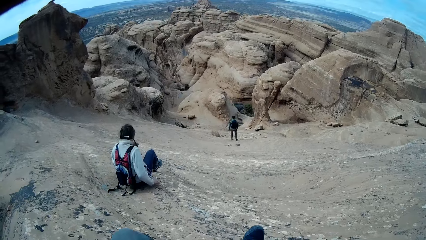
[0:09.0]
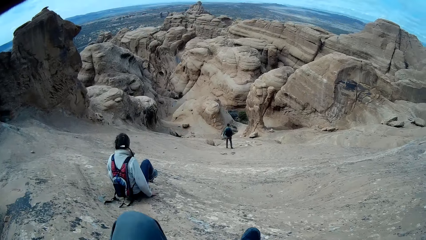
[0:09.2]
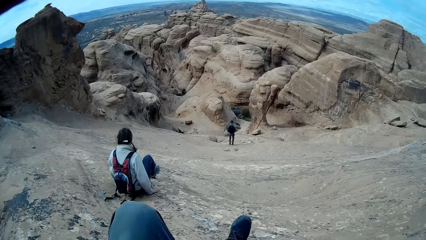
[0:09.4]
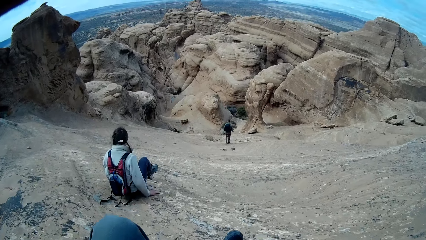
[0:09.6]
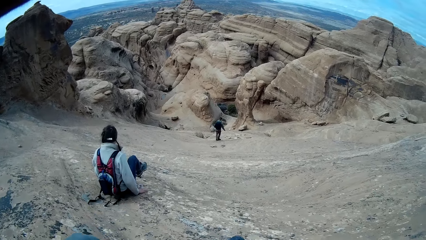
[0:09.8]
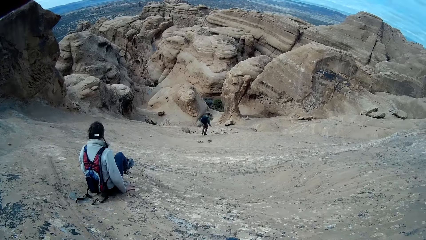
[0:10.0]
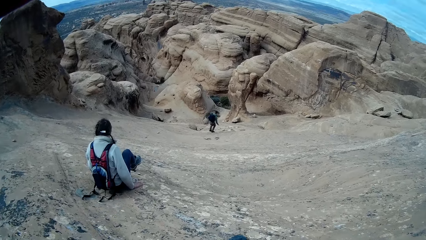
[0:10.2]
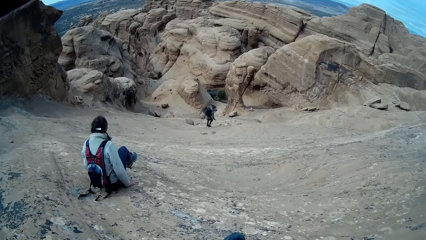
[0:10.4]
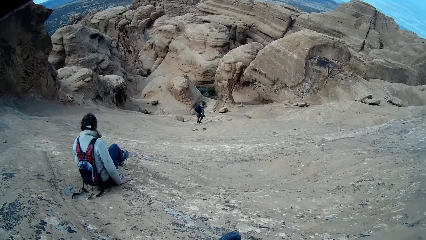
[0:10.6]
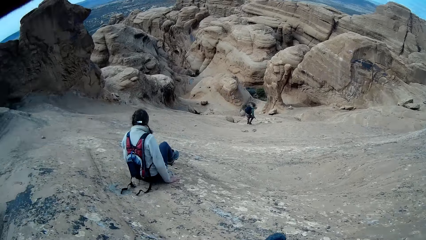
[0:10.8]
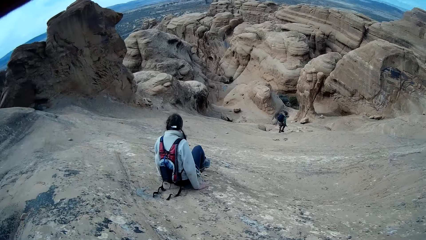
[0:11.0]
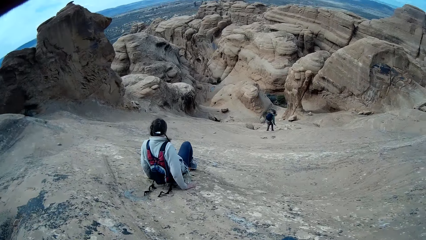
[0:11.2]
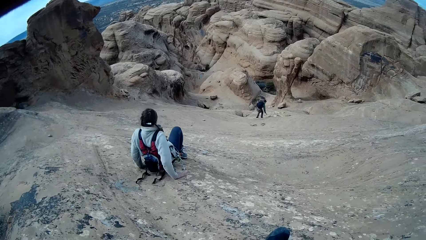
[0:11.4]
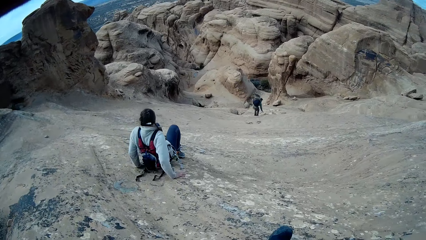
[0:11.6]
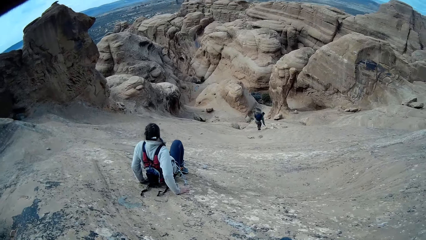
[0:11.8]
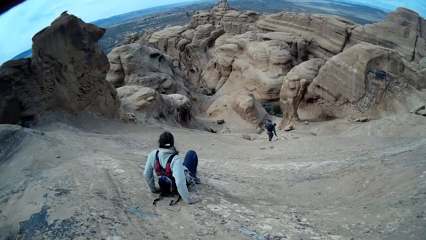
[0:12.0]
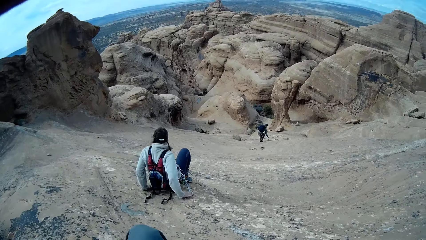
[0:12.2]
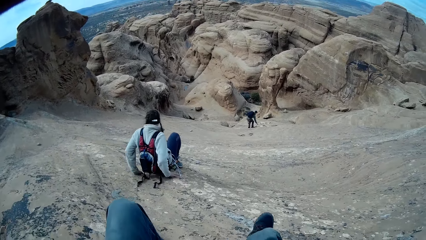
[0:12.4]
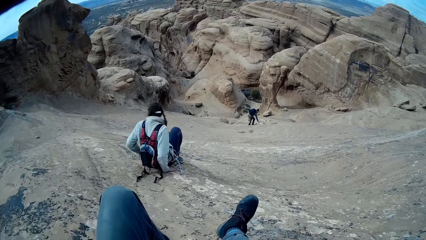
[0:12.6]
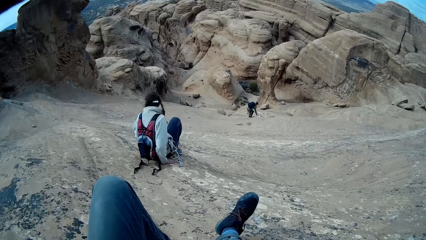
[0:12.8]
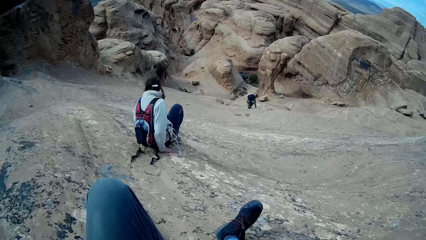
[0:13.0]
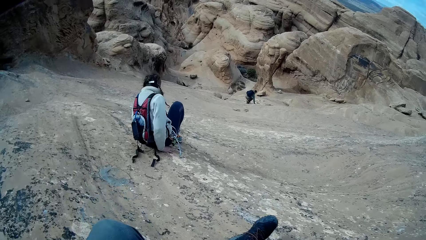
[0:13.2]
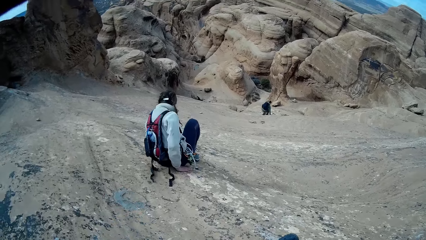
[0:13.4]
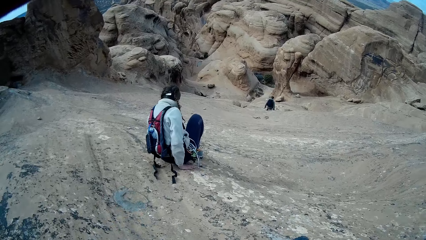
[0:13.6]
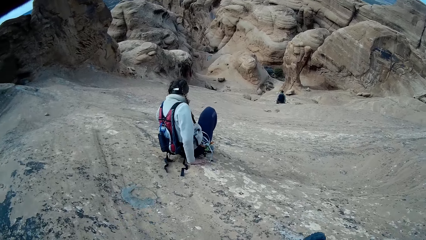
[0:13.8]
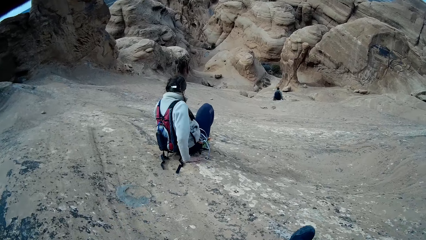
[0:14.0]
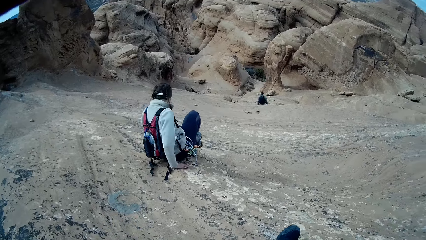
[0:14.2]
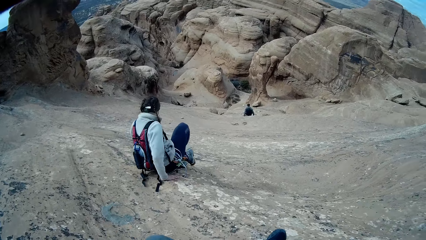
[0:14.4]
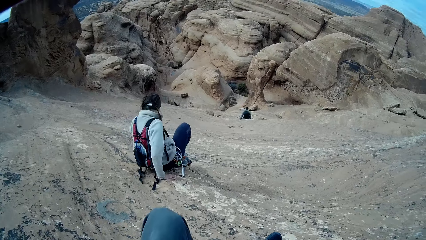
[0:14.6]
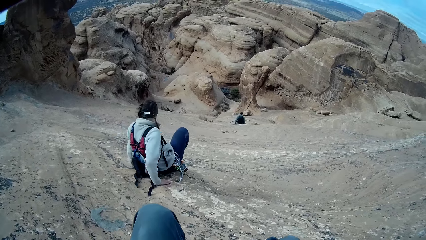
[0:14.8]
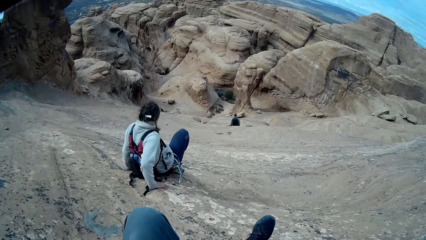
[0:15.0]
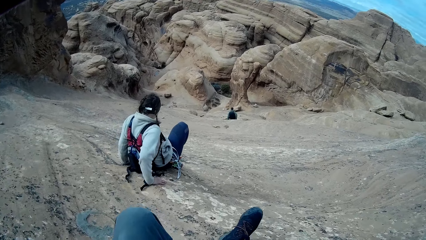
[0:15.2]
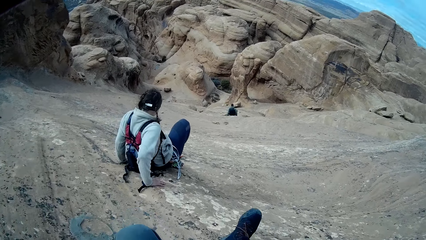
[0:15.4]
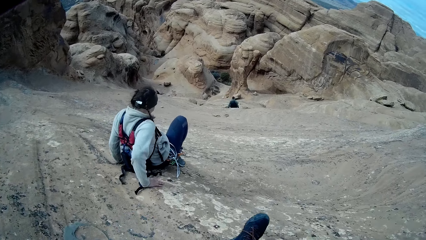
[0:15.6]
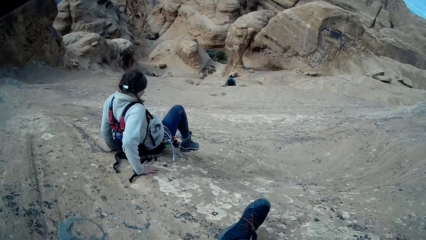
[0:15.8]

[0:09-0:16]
A person walks down the rocky mountain.

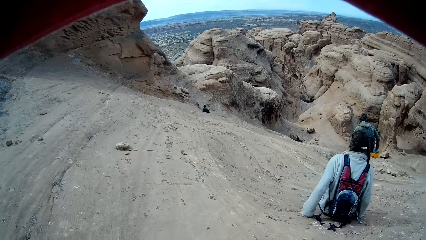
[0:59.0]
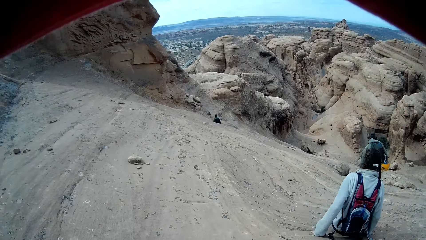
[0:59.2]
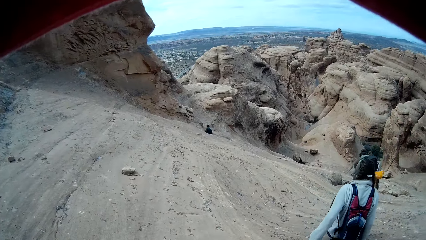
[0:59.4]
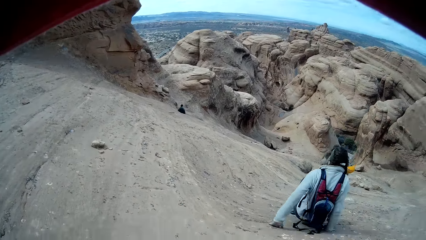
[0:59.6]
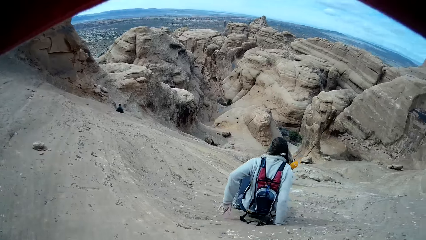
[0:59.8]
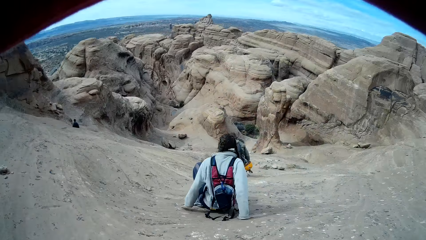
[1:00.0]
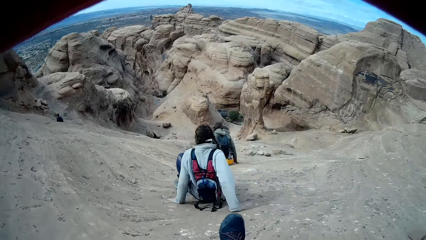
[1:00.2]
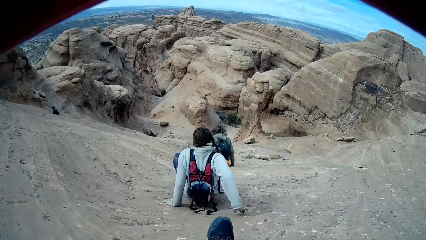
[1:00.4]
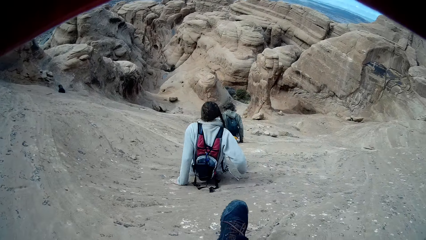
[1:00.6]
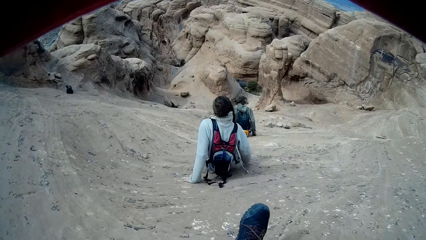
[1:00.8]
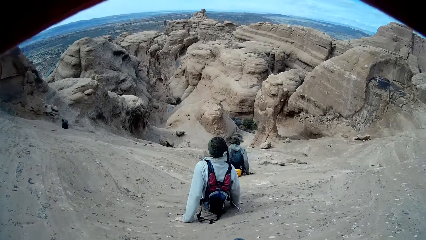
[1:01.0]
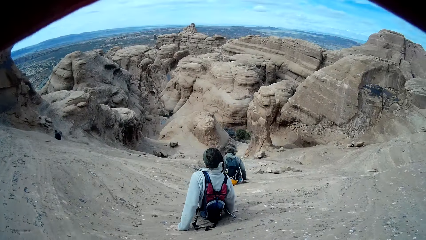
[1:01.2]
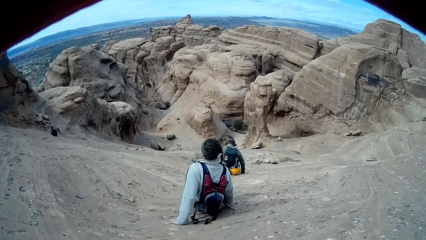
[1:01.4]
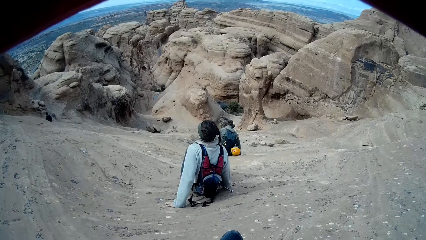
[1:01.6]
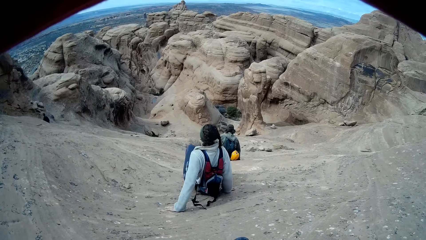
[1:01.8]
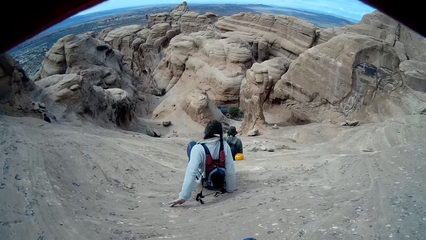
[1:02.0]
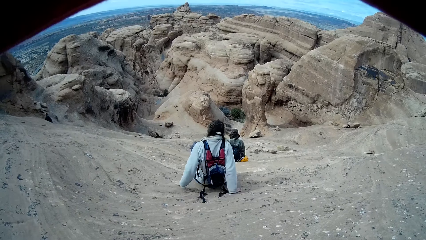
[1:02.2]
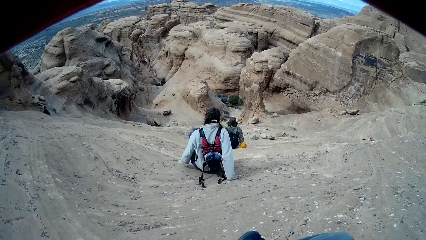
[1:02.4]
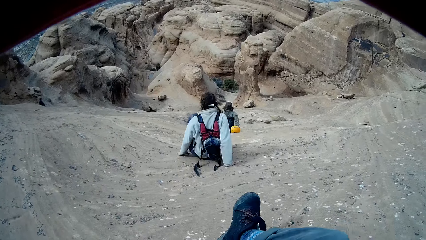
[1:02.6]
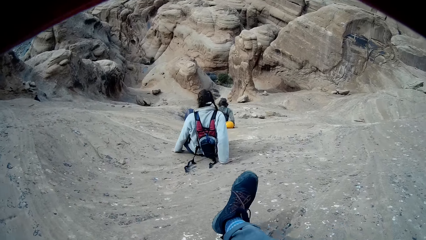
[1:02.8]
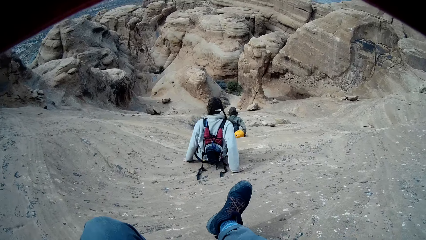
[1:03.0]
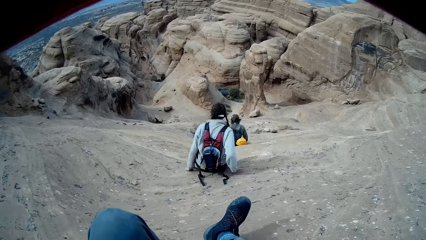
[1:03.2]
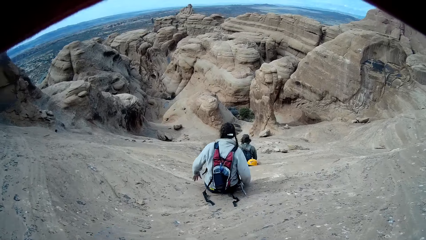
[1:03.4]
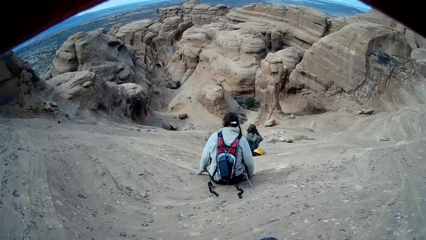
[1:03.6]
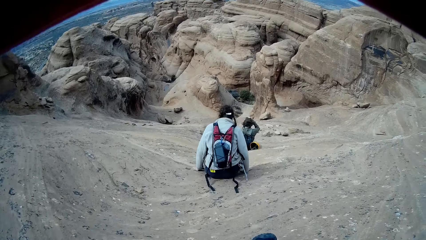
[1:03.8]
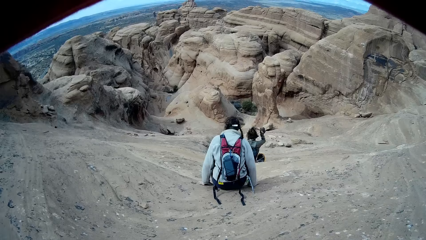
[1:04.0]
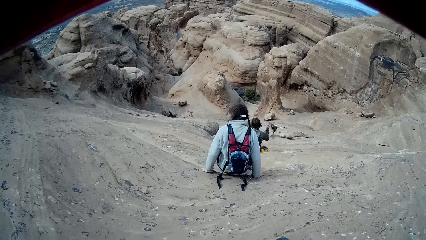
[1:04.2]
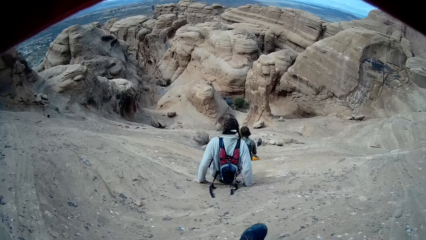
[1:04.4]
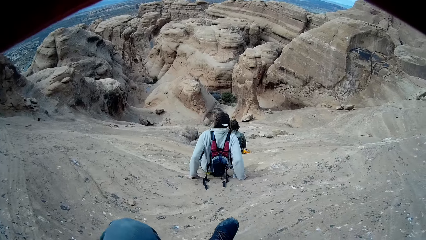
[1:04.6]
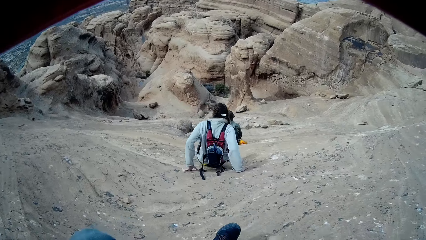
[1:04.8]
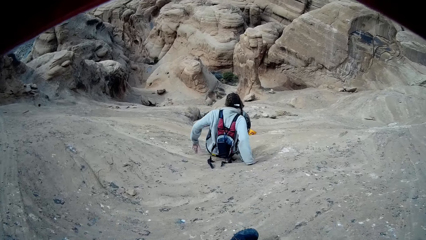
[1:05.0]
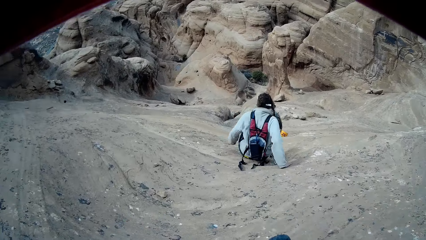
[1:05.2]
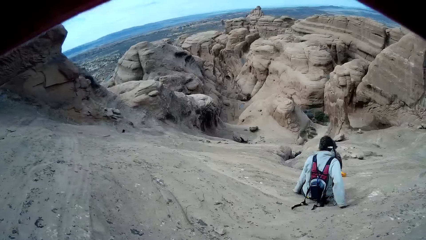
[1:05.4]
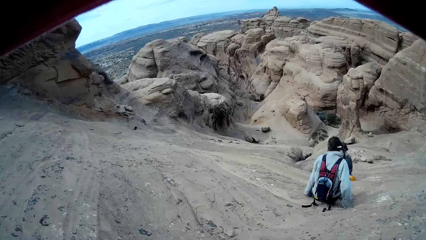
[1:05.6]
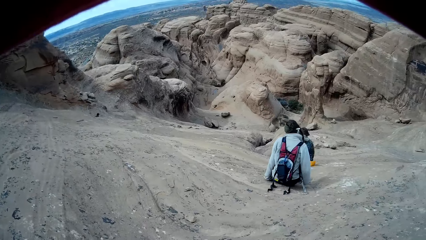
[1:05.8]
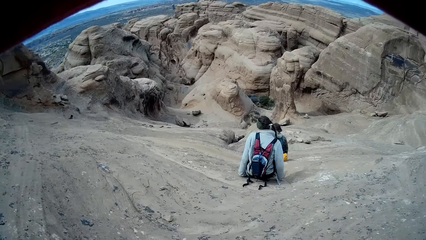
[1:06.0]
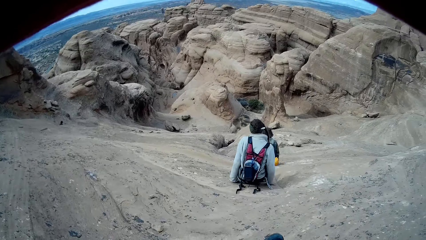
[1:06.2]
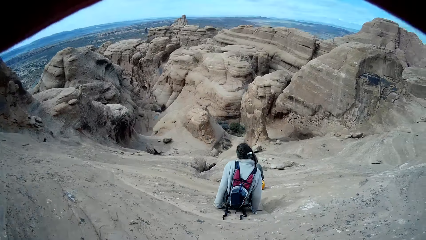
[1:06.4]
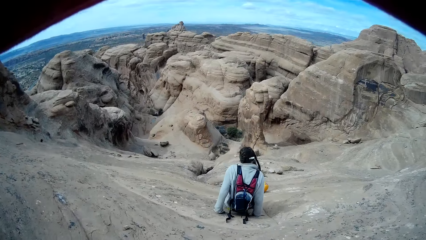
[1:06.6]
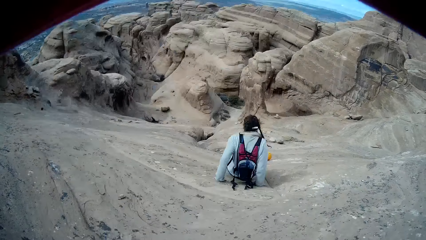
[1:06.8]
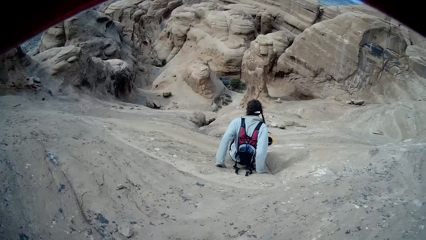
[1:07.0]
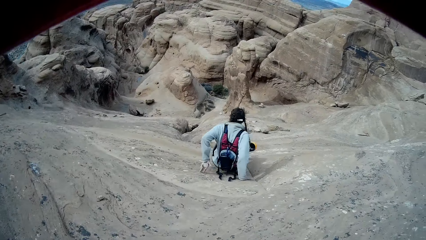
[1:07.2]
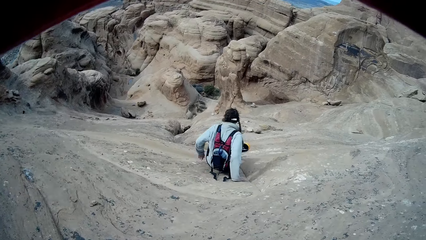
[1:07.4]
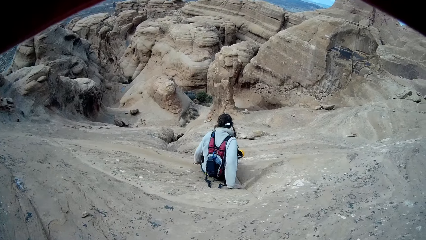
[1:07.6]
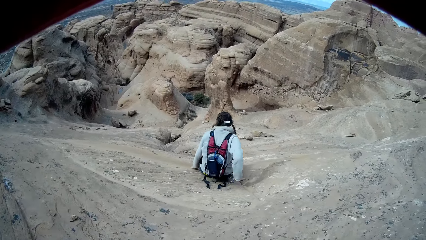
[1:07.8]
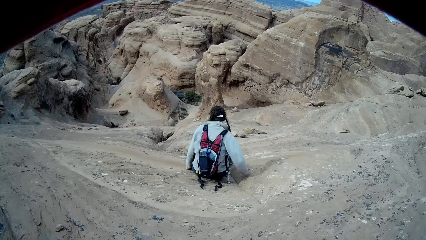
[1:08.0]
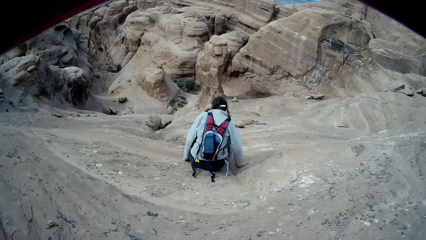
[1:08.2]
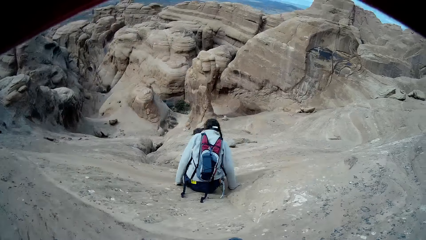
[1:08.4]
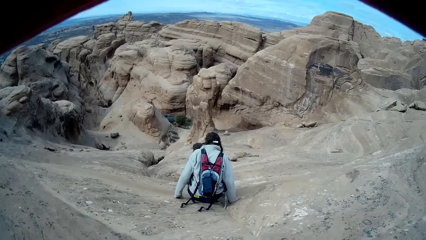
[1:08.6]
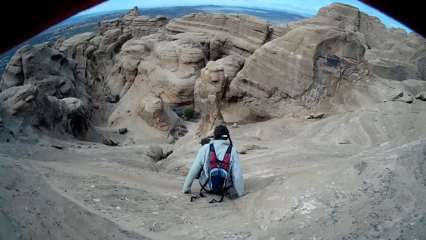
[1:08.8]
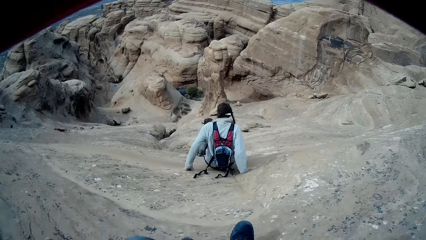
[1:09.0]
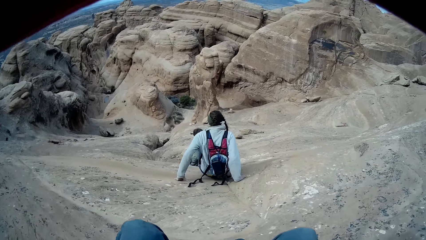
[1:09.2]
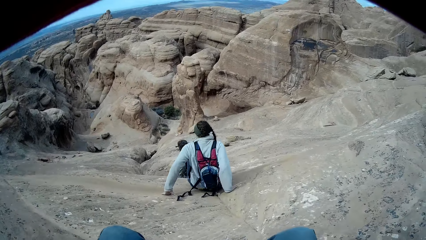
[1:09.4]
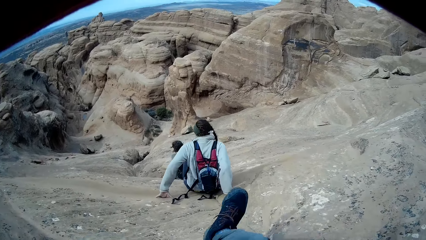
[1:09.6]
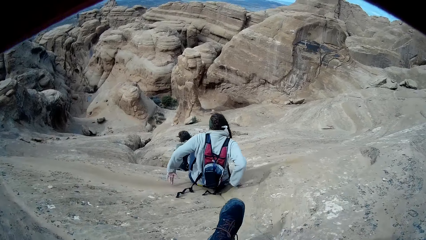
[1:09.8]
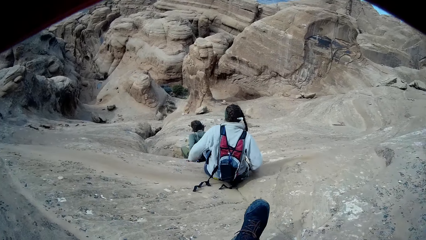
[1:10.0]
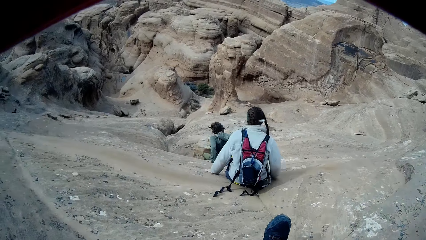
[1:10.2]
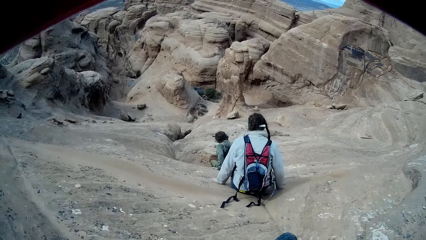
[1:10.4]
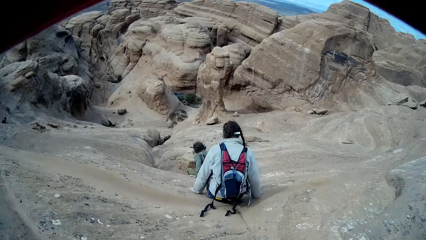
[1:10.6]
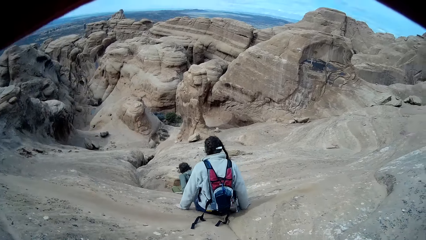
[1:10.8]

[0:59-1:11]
A person slides down a rocky mountain. The person removes his face cape with his right hand.
